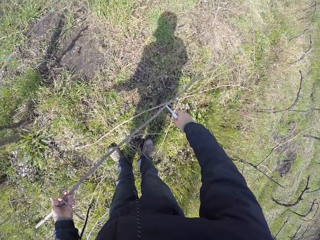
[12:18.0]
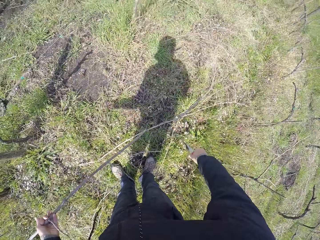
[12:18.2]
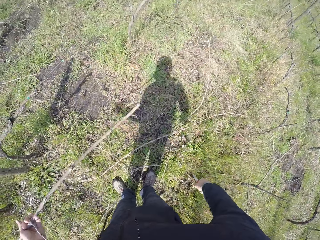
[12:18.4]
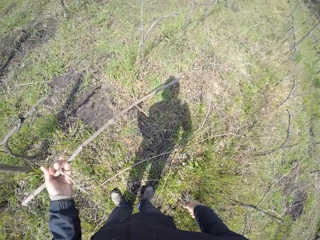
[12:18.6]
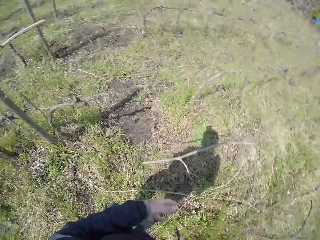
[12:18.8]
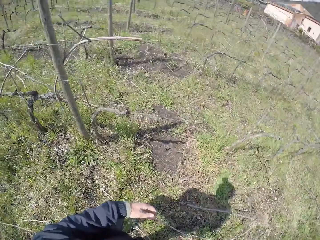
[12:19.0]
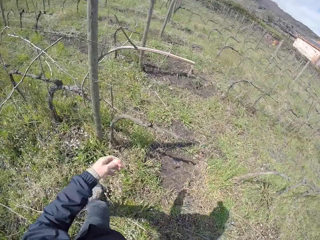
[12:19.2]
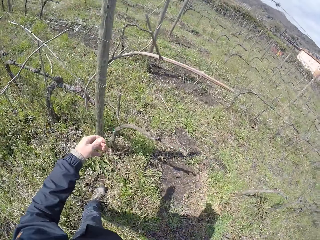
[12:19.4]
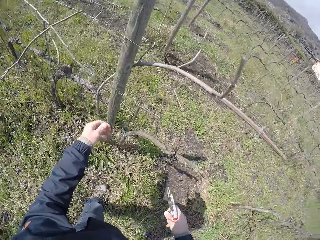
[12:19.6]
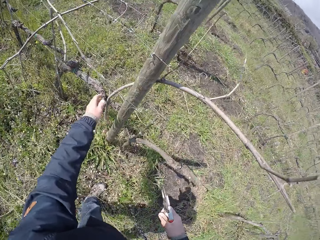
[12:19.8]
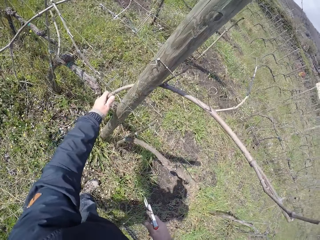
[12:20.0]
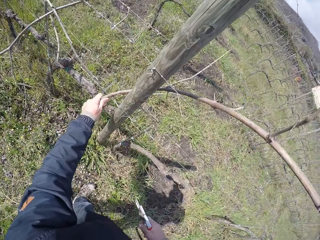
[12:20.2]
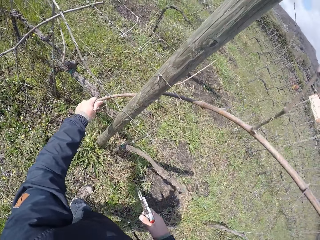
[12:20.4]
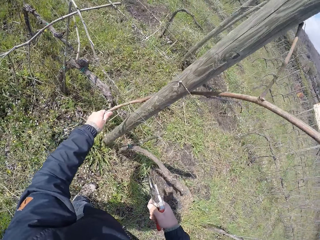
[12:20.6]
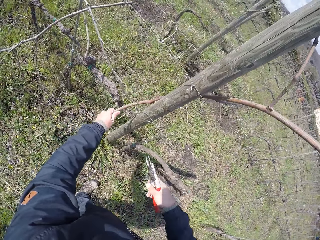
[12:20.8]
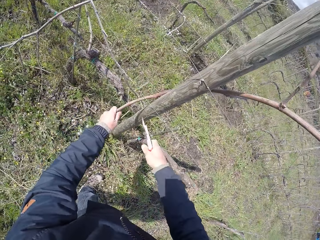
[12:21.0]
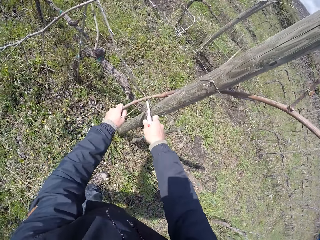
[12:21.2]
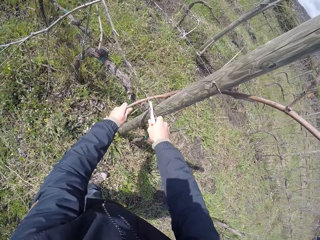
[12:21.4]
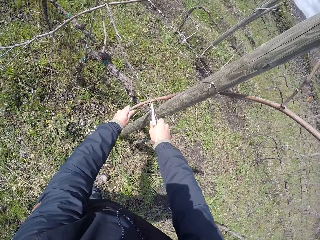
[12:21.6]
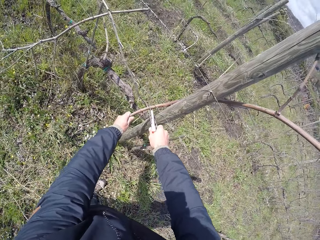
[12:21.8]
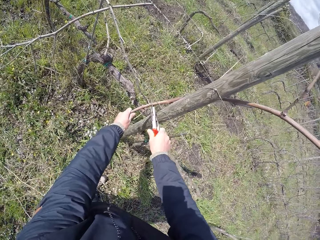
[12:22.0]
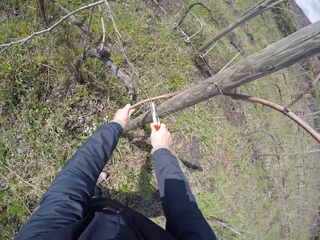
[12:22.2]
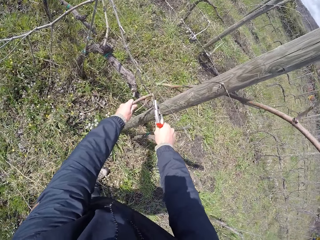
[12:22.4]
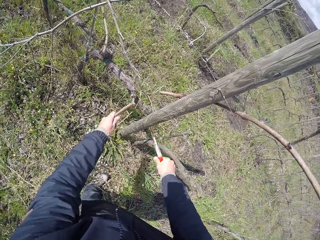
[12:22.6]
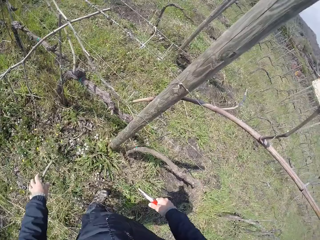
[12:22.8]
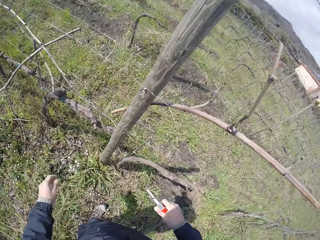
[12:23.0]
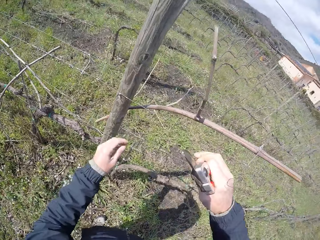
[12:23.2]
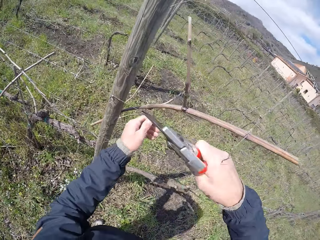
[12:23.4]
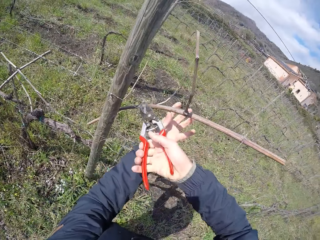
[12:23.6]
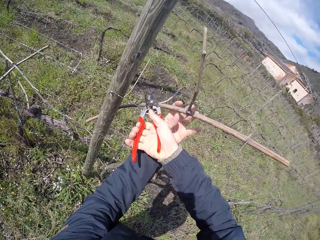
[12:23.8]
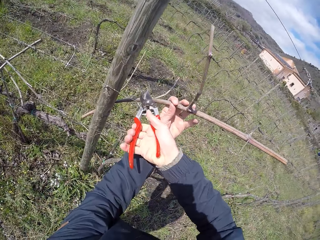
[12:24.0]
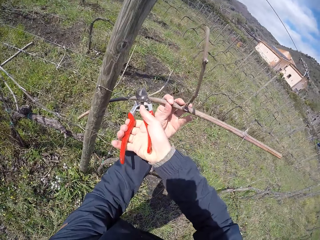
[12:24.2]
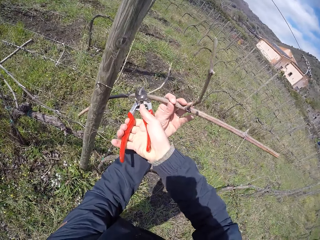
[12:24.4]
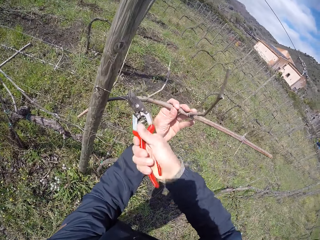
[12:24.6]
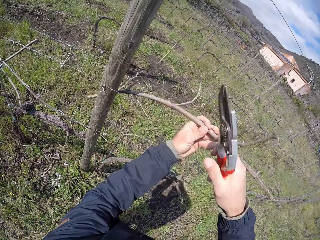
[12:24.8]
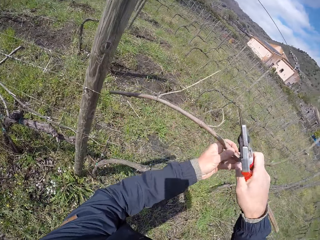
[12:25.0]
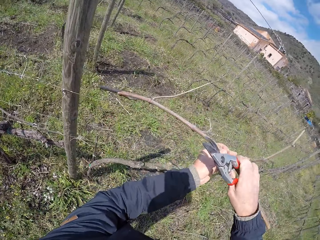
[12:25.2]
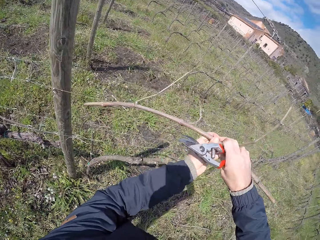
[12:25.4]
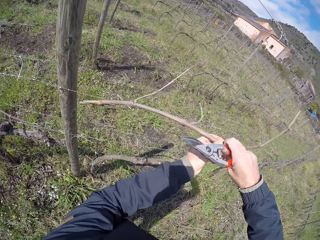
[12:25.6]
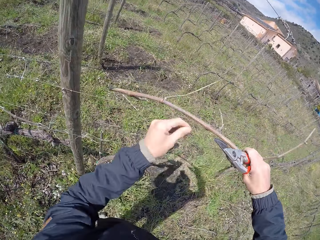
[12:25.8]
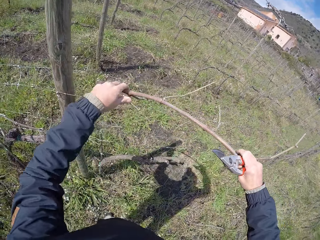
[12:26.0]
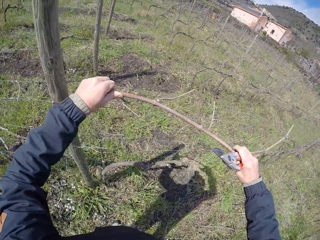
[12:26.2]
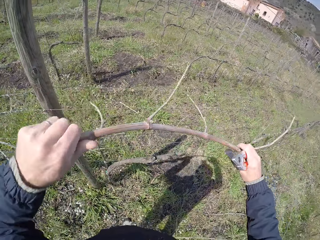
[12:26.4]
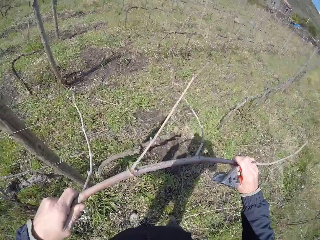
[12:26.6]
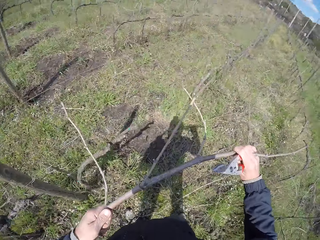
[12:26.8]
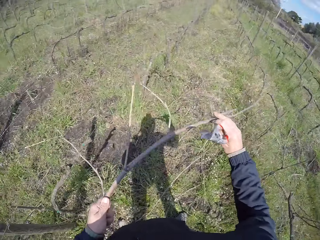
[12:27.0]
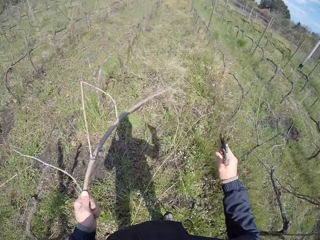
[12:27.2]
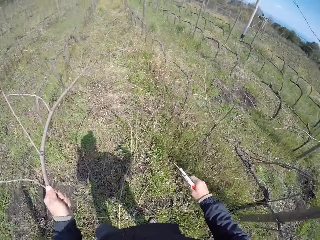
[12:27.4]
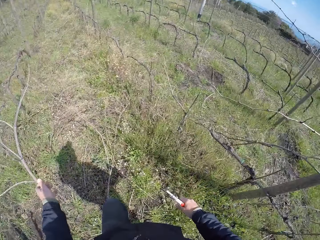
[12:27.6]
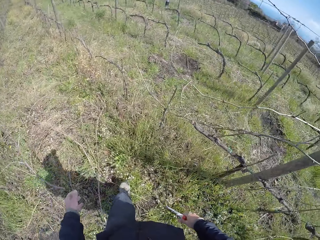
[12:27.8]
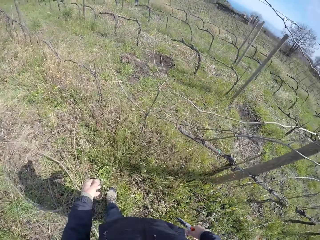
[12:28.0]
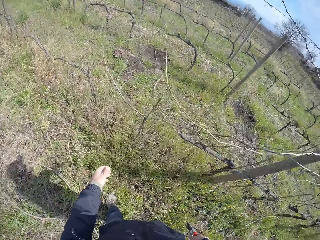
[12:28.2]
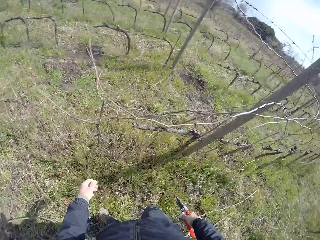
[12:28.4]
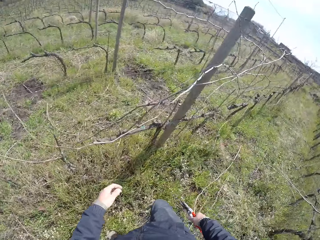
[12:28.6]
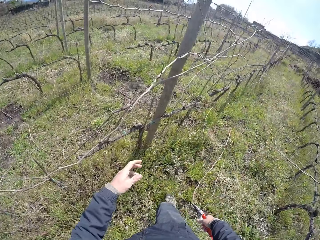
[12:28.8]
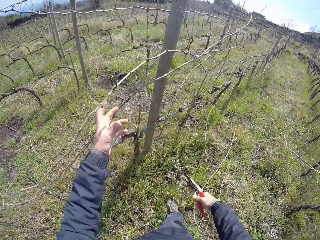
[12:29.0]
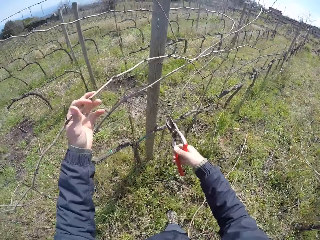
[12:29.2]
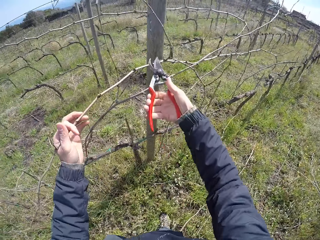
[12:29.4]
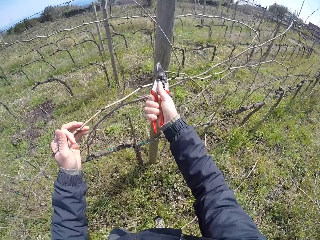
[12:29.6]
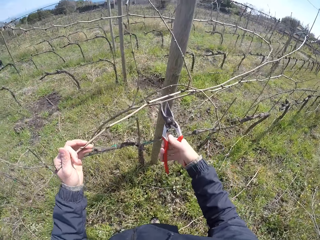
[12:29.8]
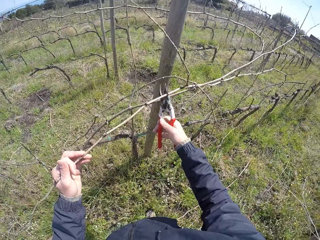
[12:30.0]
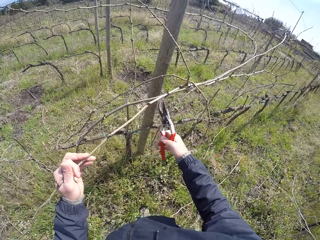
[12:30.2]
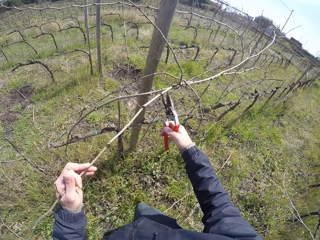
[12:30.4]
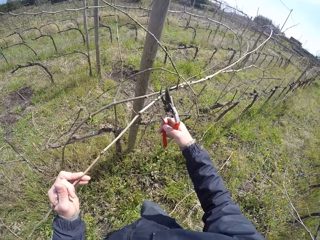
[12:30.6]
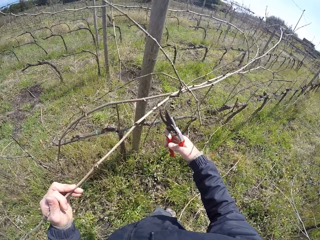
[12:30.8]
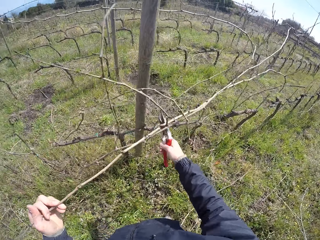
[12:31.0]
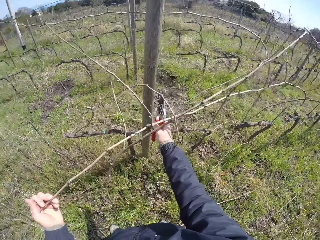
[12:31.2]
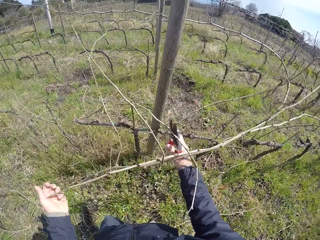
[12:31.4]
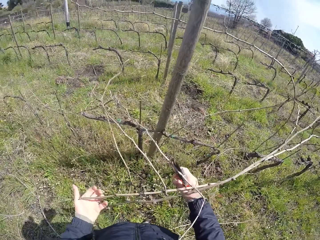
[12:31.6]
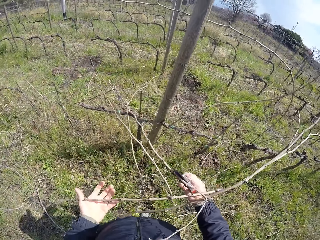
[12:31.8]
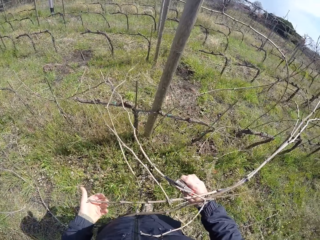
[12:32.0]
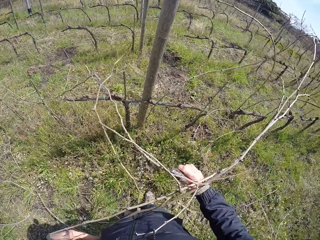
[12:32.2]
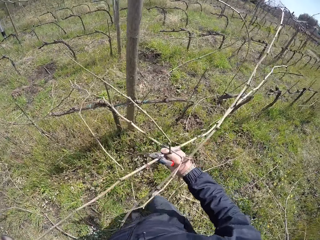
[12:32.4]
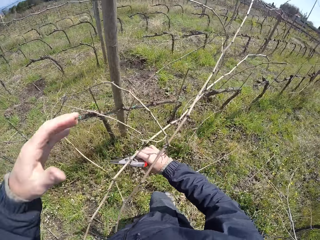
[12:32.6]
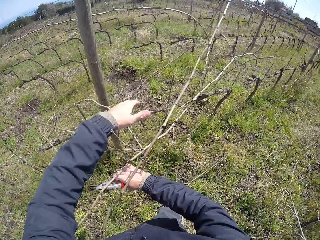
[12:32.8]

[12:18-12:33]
The camera wearer drops the stick on the floor with his left hand. He picks a stick on the wired fence with his left hand. He prunes the stick with the pruner in his right hand. He drops the stick on the floor with his left hand. He picks a stick on the wired fence with his left hand. He prunes the stick with the pruner in his right hand. He drops the stick on the floor with his left hand. He picks a stick on the wired fence with his left hand. He prunes the stick with the pruner in his right hand.

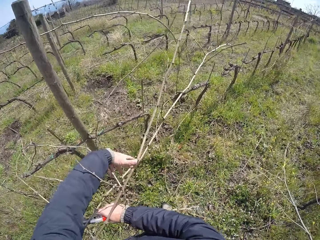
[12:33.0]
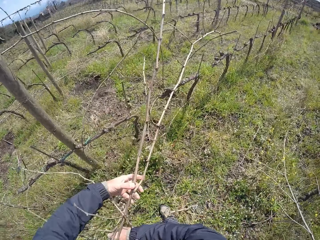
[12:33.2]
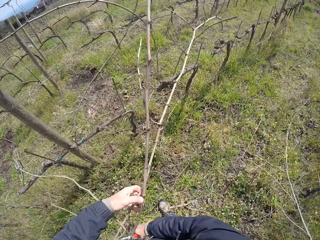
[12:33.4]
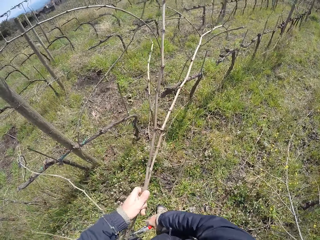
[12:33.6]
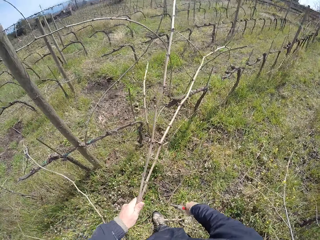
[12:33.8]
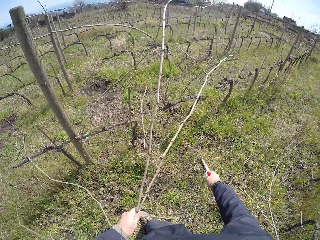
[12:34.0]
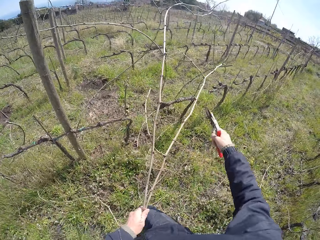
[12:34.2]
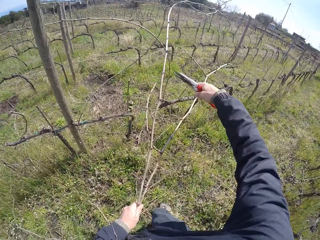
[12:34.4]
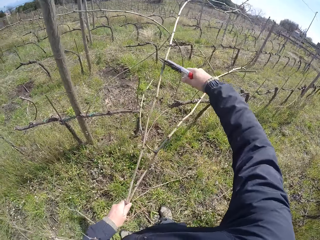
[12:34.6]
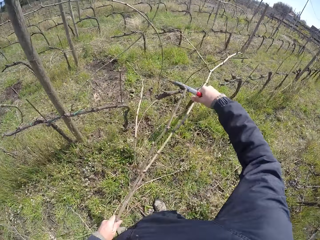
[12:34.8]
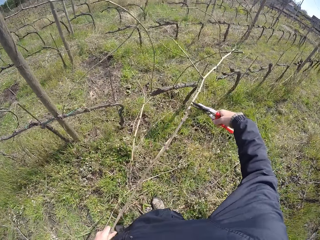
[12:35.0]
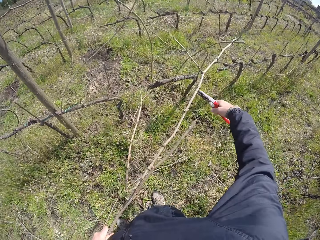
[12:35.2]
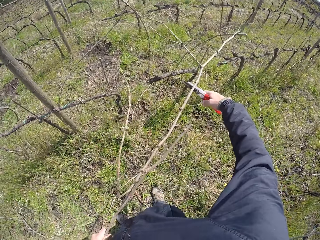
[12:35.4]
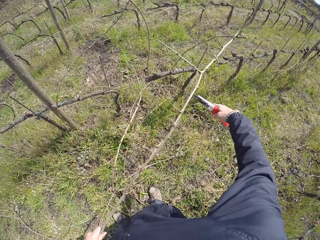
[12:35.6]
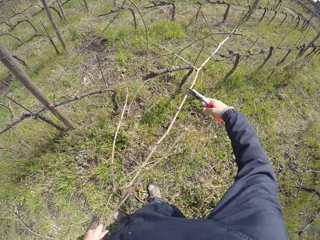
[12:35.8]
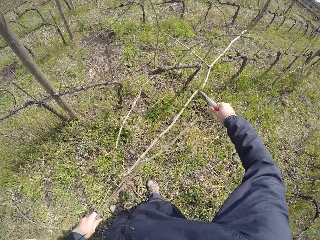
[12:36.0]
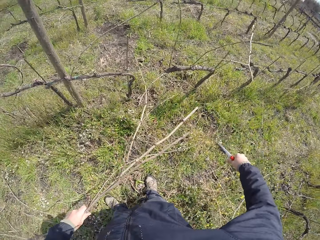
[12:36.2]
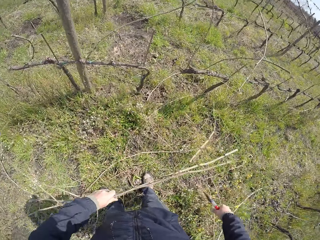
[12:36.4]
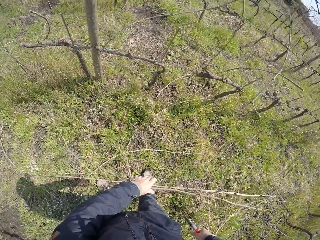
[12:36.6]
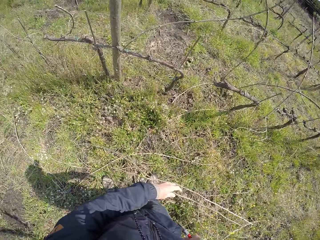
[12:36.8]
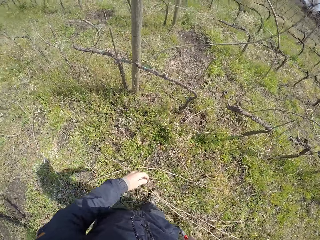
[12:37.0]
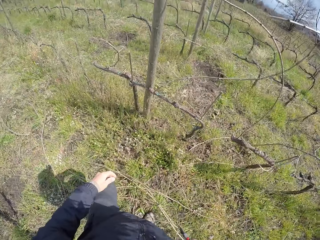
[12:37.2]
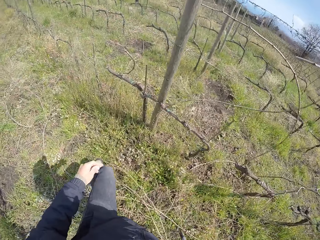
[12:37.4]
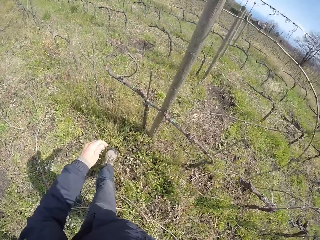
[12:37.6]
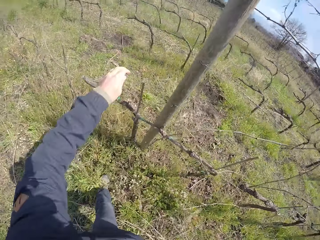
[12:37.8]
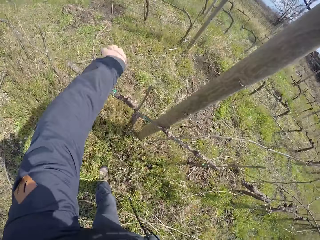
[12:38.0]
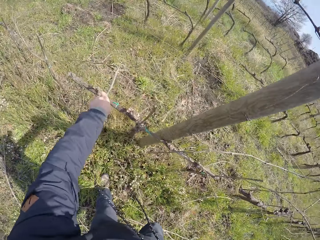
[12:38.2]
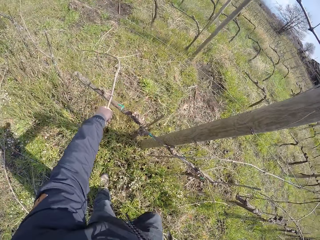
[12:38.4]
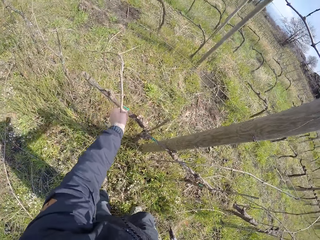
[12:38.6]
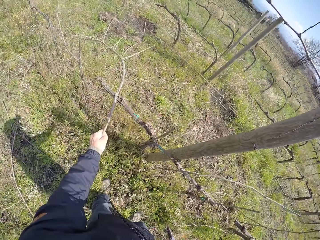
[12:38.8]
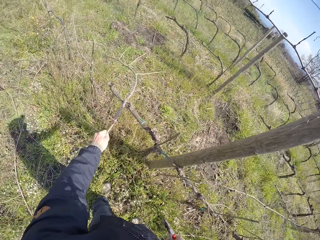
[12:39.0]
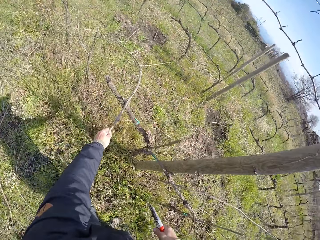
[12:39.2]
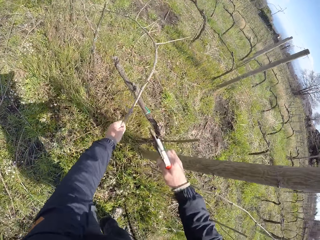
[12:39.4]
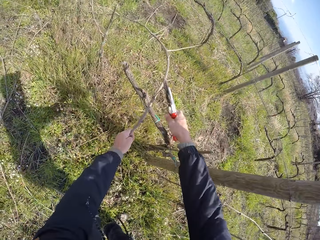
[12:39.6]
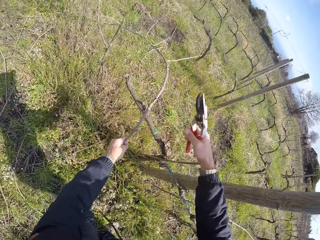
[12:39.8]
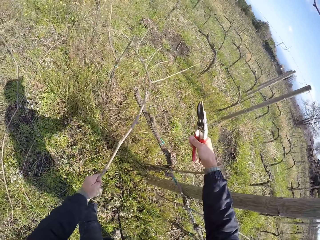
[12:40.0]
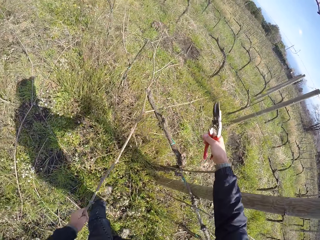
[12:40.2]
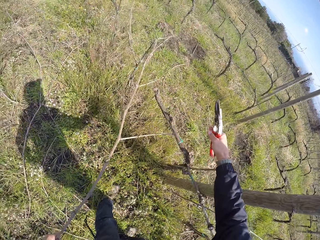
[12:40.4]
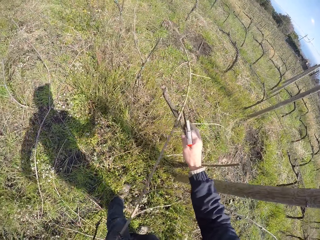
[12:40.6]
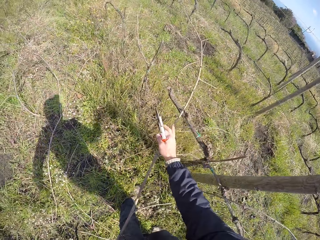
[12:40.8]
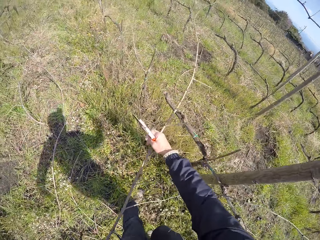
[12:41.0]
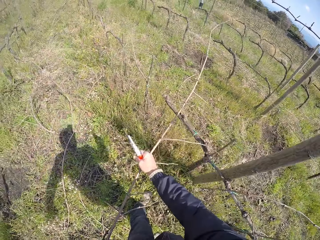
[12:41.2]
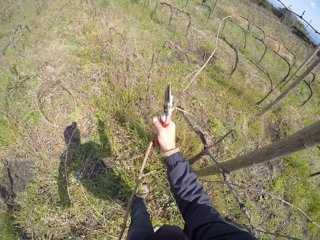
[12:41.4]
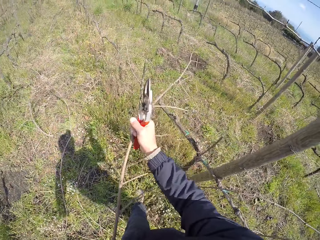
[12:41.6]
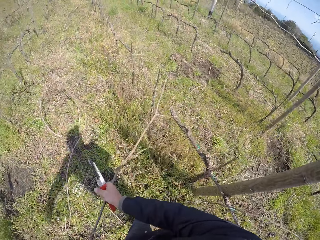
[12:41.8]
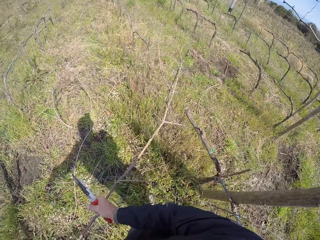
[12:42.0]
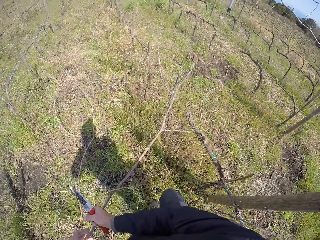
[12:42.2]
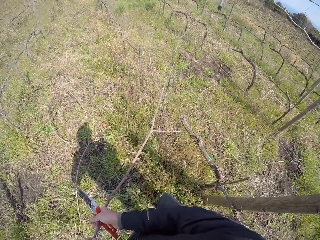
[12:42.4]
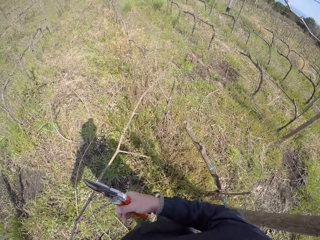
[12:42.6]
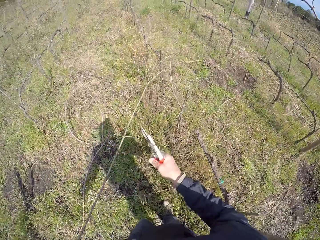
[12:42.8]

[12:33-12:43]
The camera wearer drops the stick on the floor with his left hand. He picks a stick on the wired fence with his left hand. He pulls the stick.
